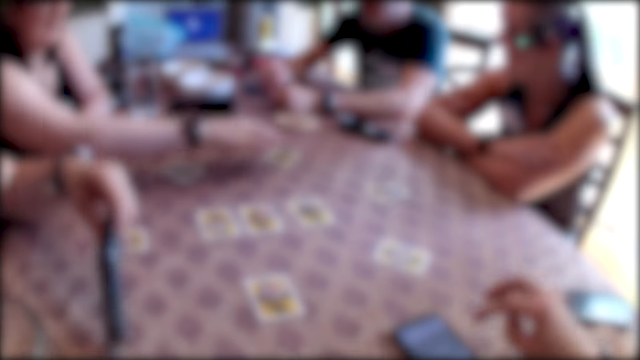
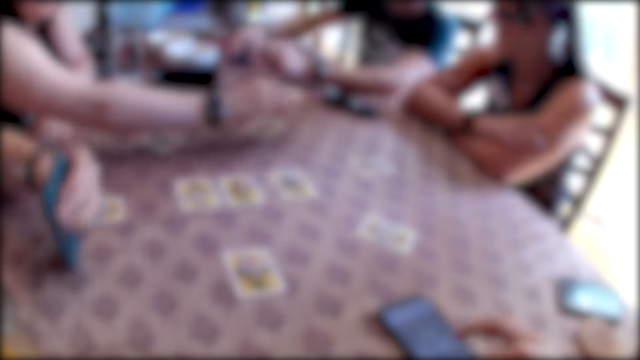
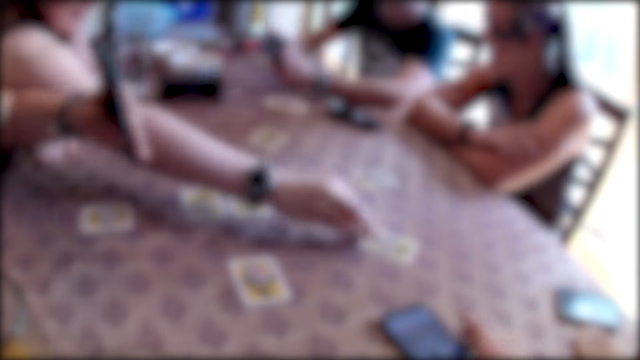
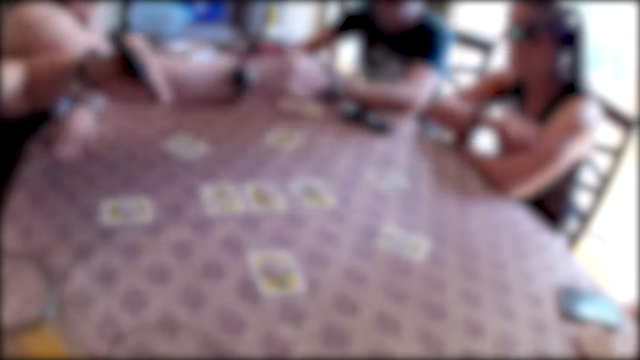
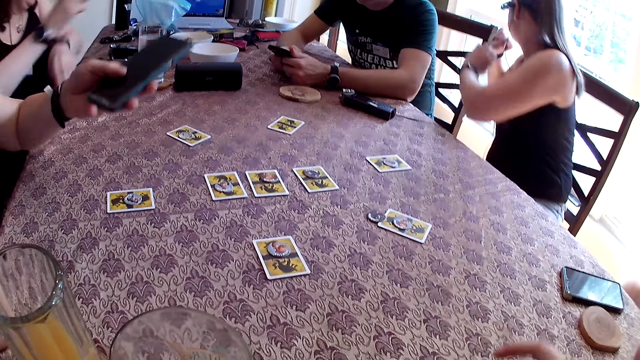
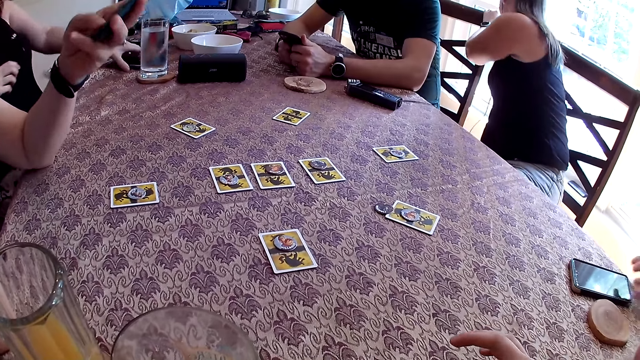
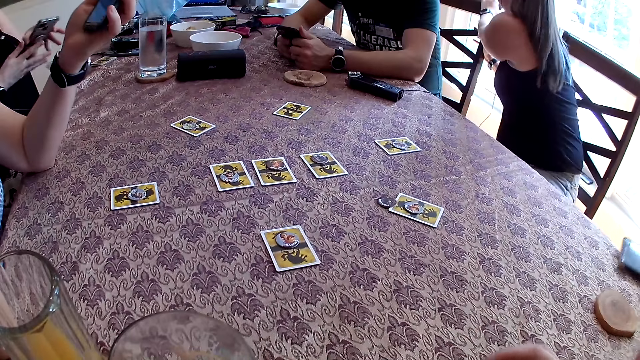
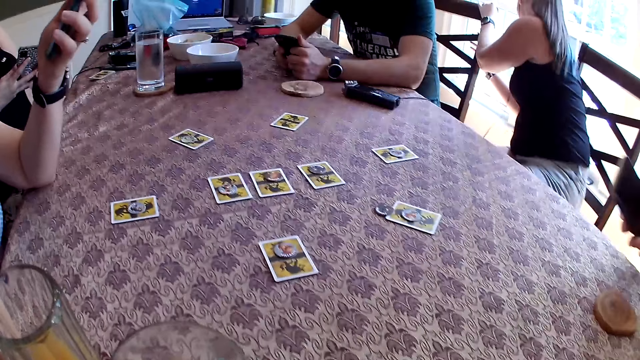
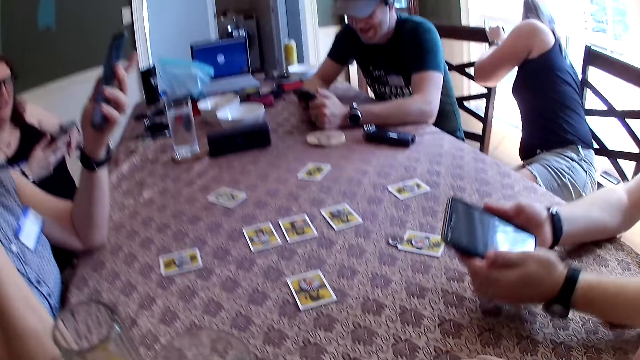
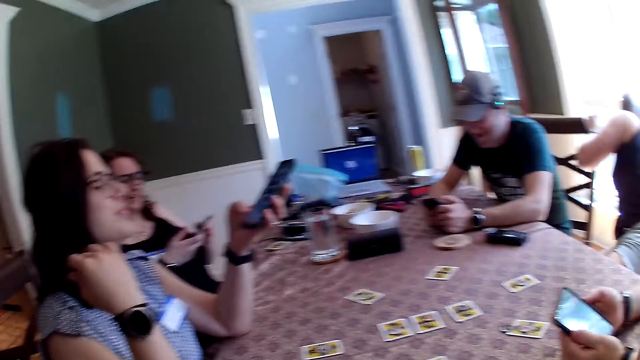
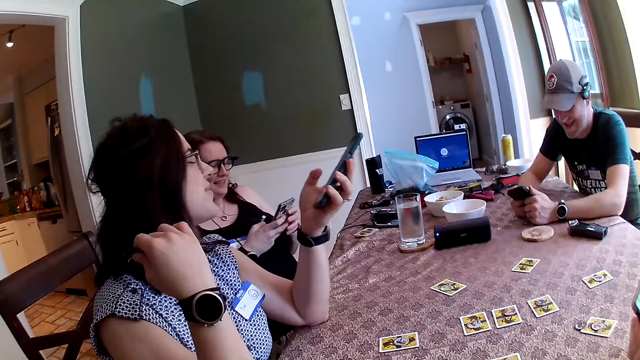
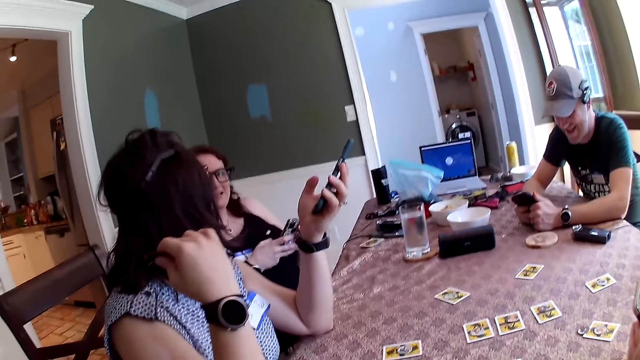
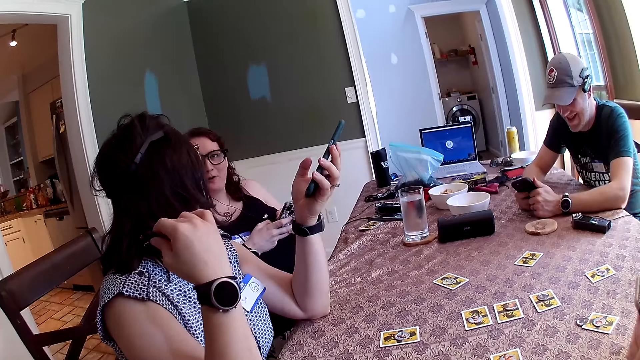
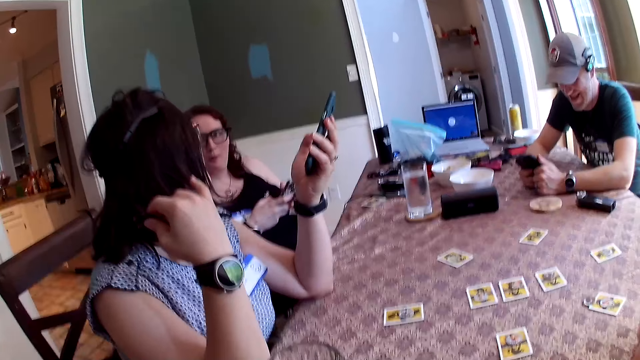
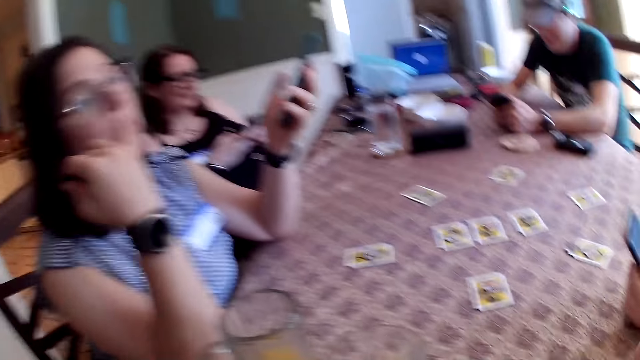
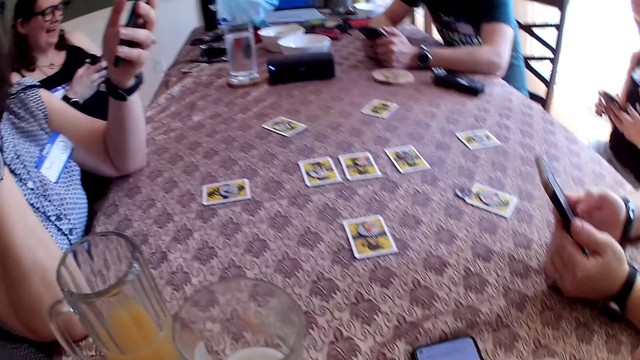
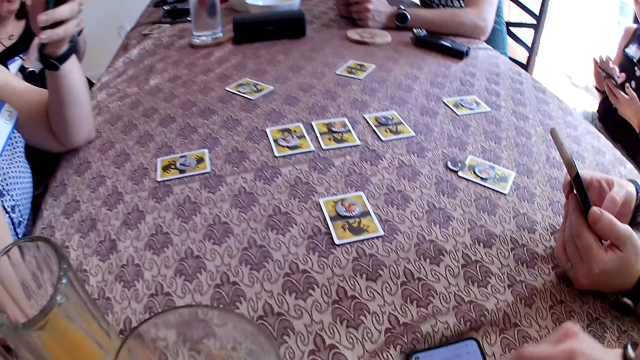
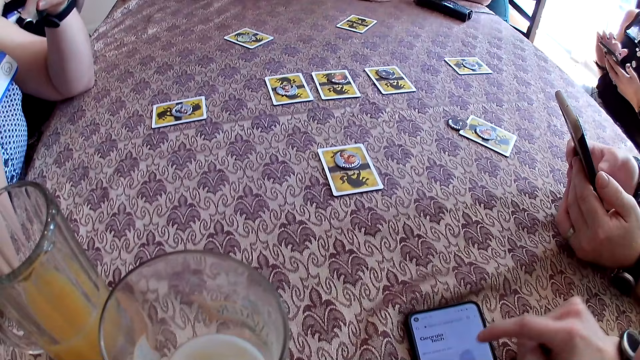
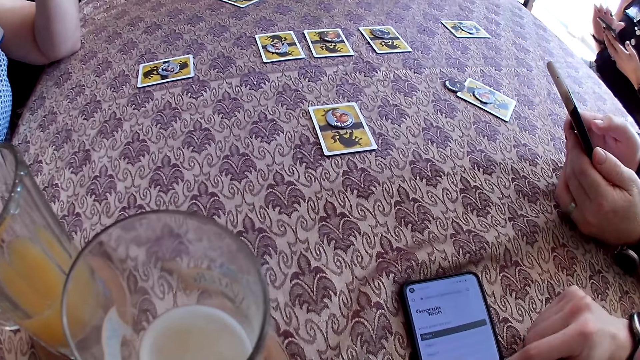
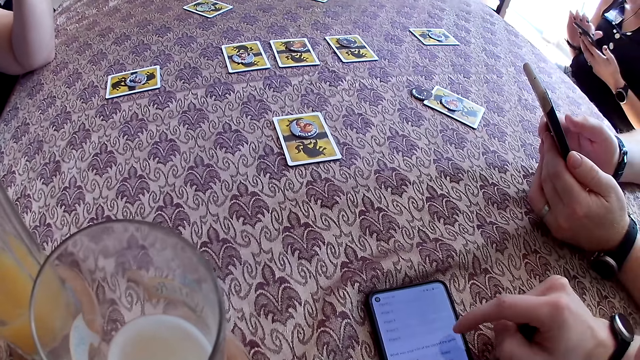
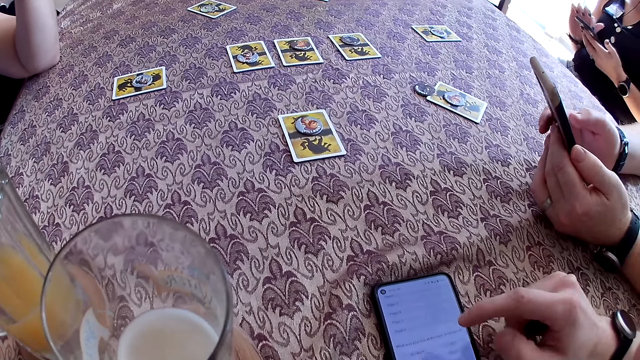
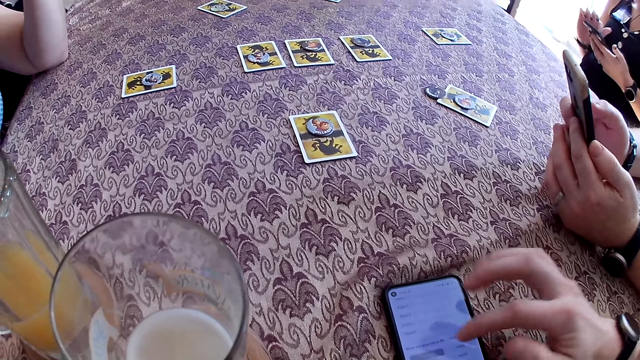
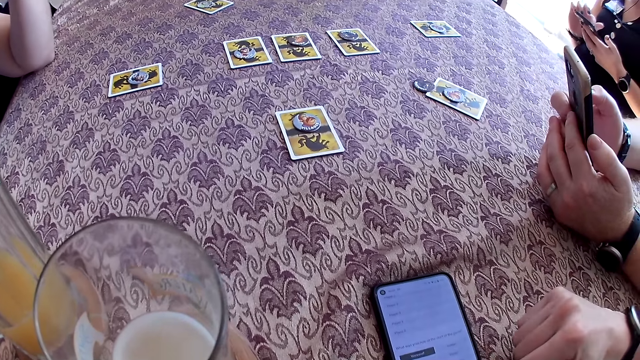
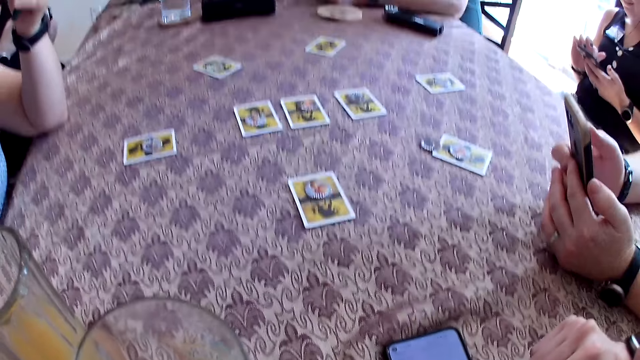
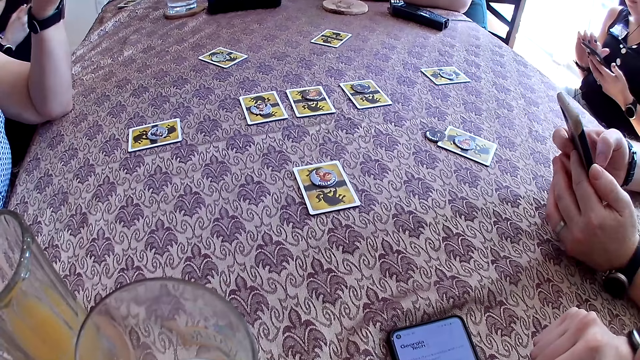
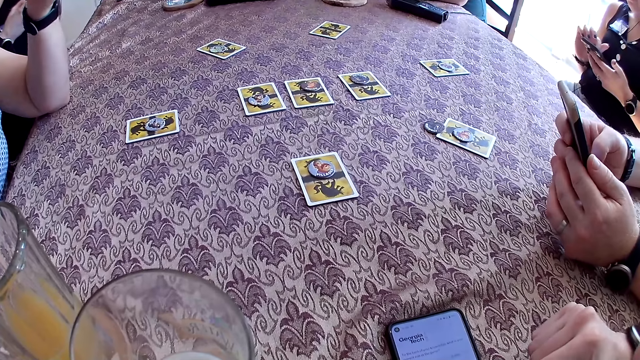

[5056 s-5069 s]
A woman takes a token on a card with her right hand. A man takes his phone from the table with his right hand. The camera wearer taps on the screen of his phone with his right hand. Another woman pushes the right hand of the first woman with her left hand. The first woman puts the token on a card with her right hand. The camera wearer takes his phone from the table with his right hand. The first man holds his phone with both hands and operates his phone with both hands. A third woman holds a chair with her left hand. The second woman operates her phone with her left hand. The first woman takes her phone from the table with her left hand. Another man takes his phone from the table with his left hand. A fourth woman holds her phone with both hands. The camera wearer looks aside. The second man operates his phone with both hands. The first woman operates her phone with both hands. The third woman operates her phone in her left hand with her right hand. The camera wearer operates his phone on the table with his right hand. He touches the phone with the right hand.

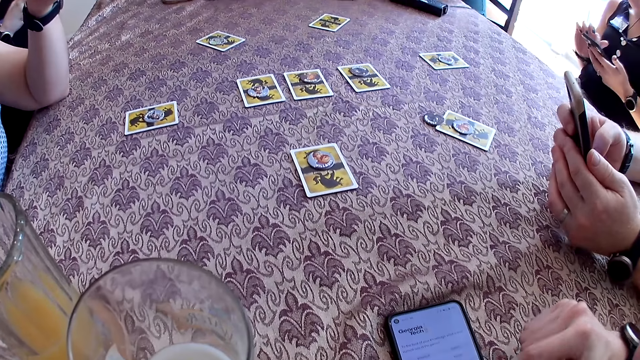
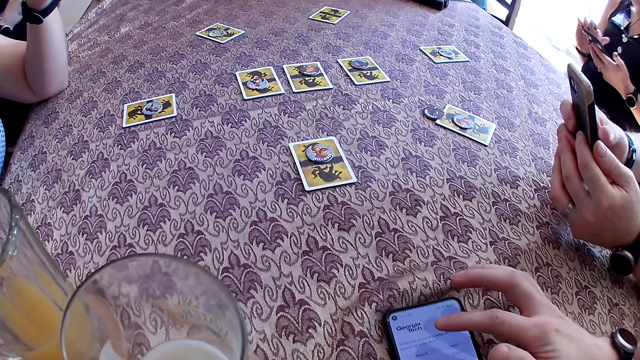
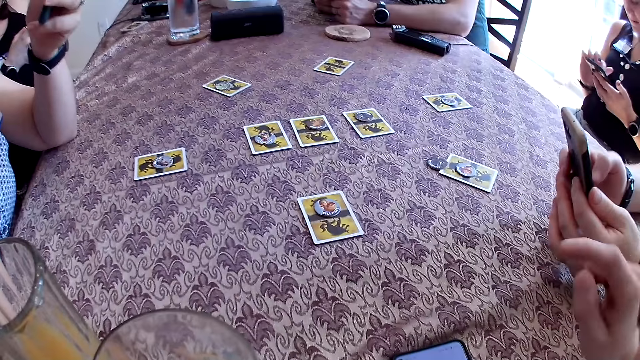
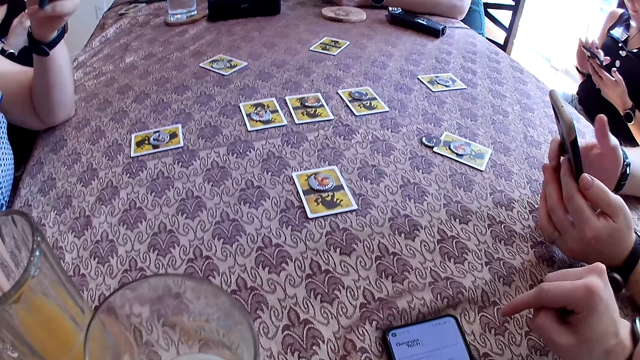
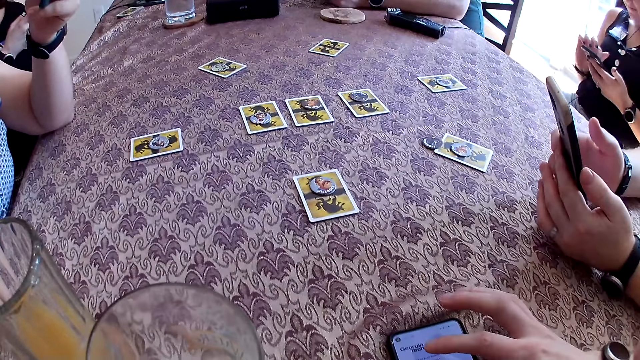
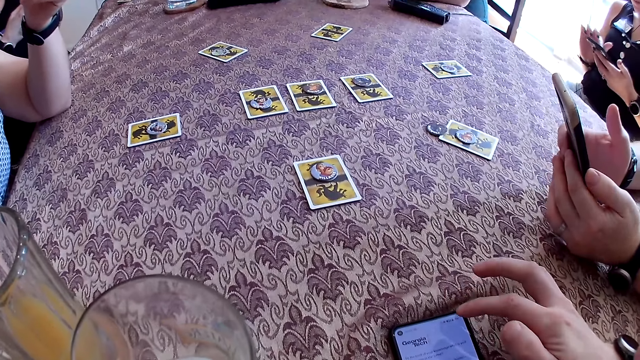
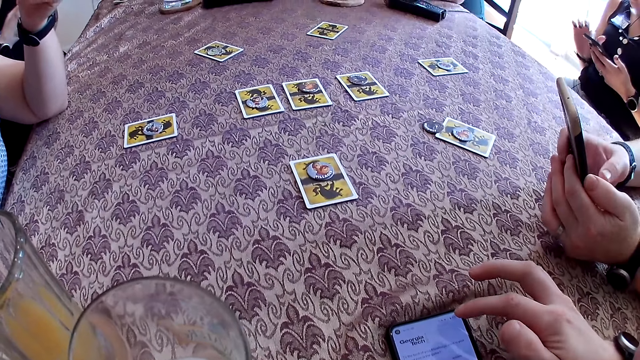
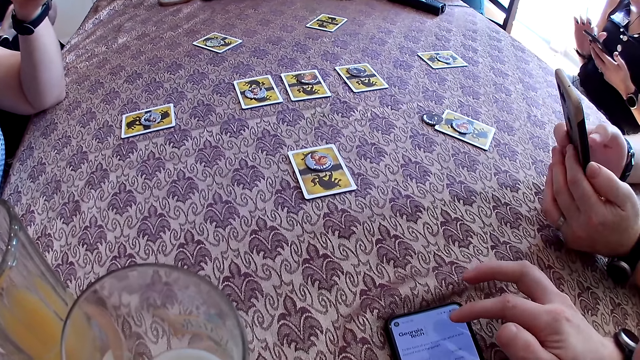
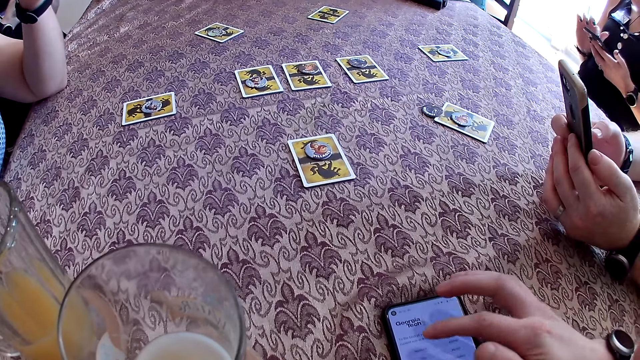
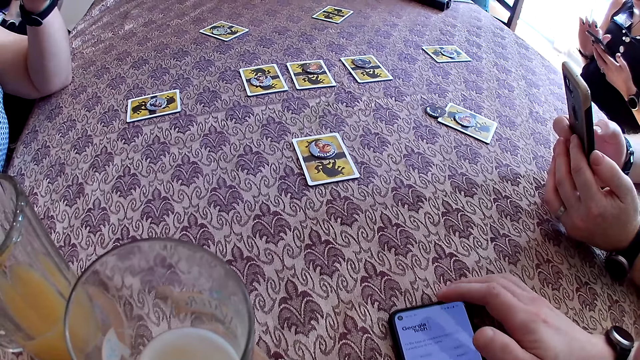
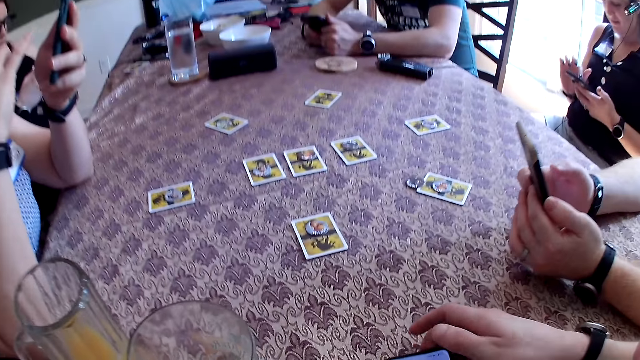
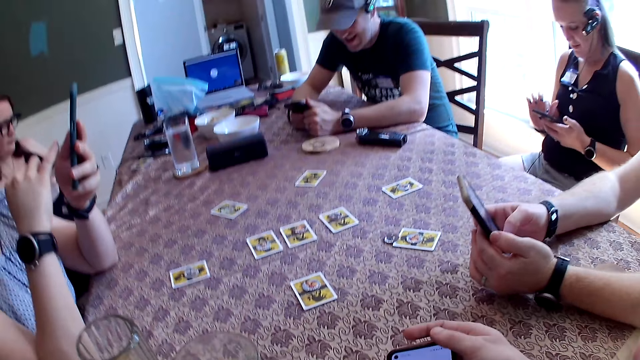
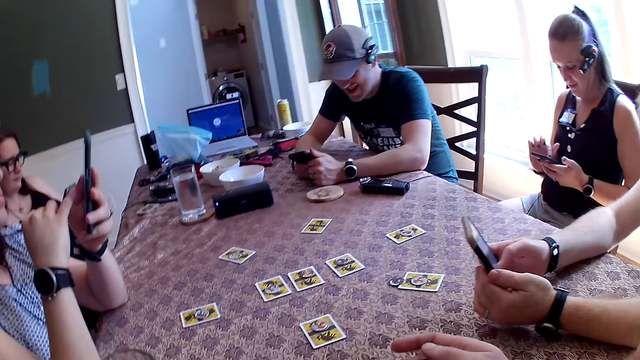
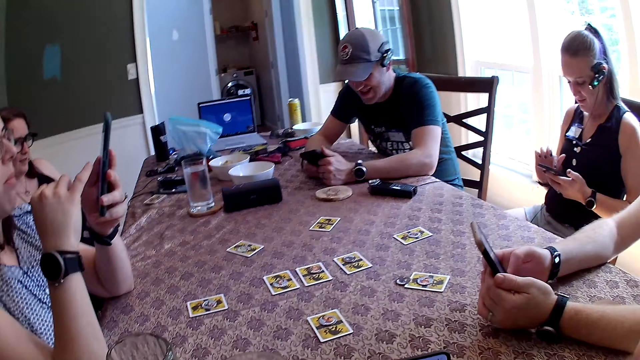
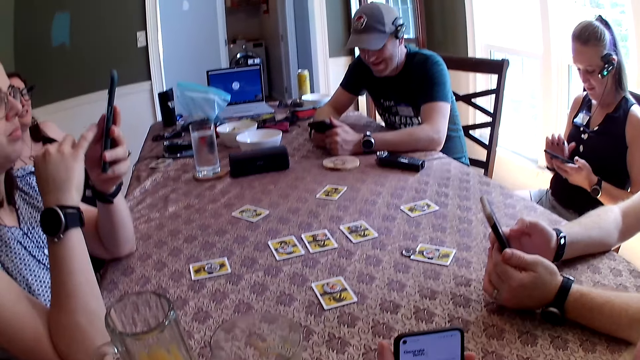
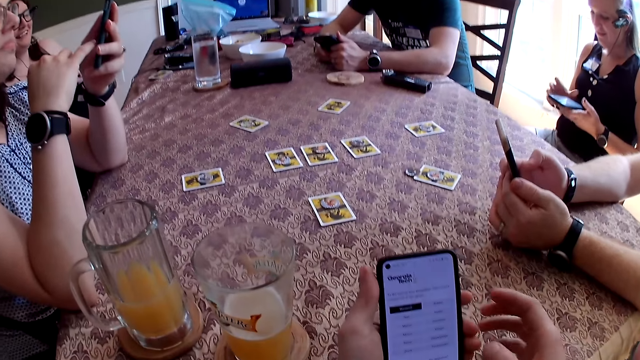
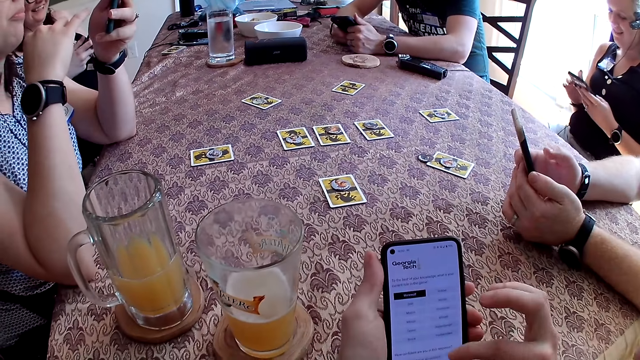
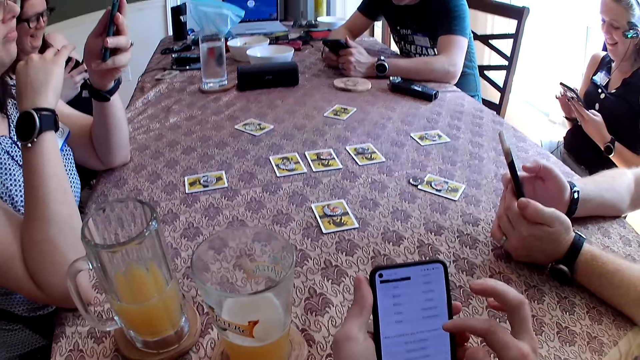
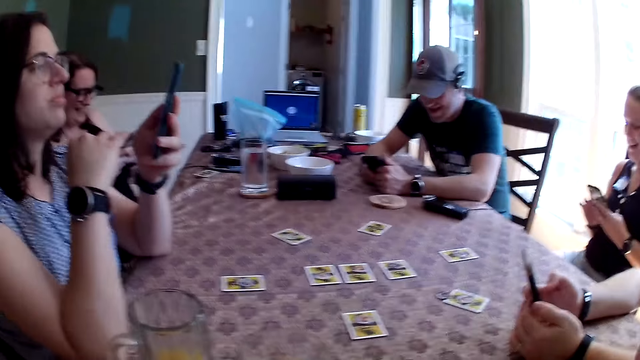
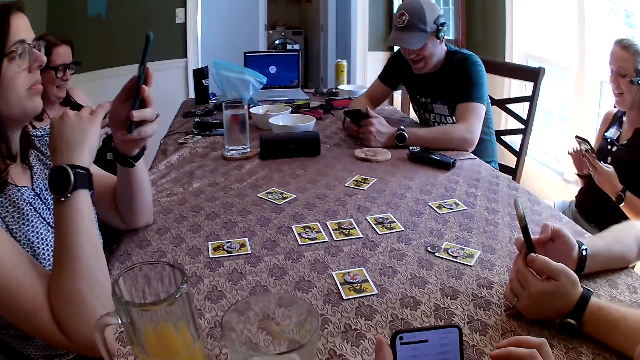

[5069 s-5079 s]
The camera wearer points the phone with one of the fingers. He takes his phone from the table with both hands. He pushes the phone with the right hand. He operates his phone in his left hand with his right hand. He holds the phone with both hands and swipes the phone with the right hand. He looks forward.
